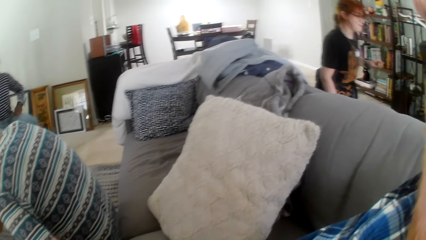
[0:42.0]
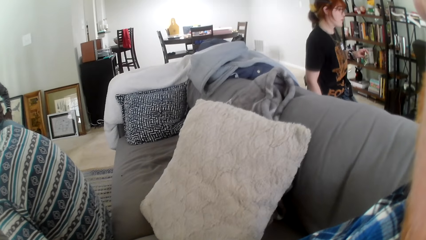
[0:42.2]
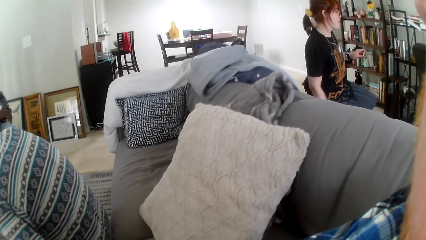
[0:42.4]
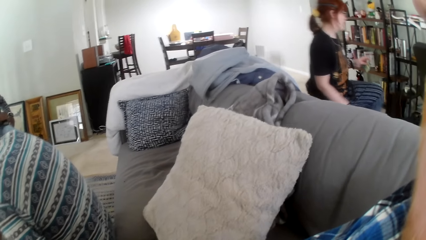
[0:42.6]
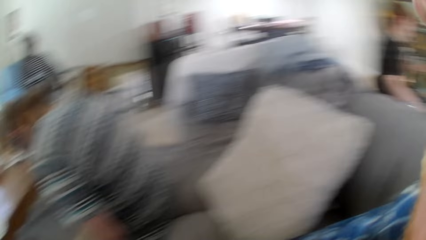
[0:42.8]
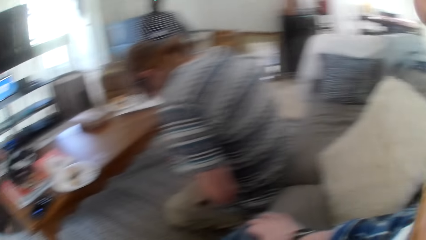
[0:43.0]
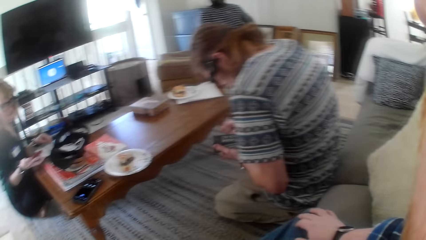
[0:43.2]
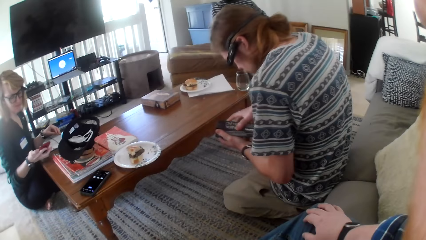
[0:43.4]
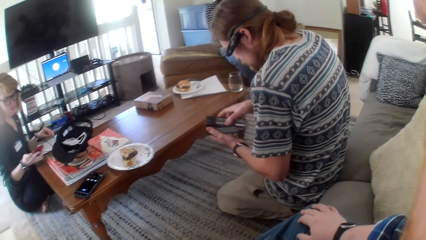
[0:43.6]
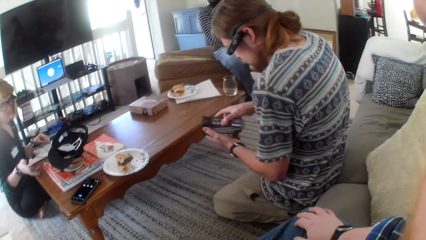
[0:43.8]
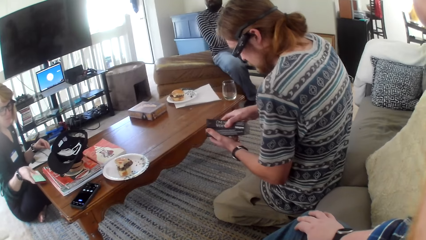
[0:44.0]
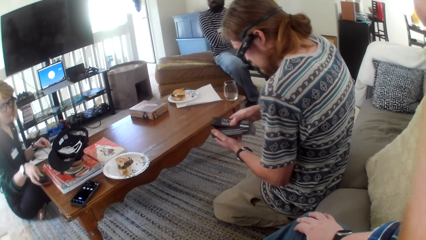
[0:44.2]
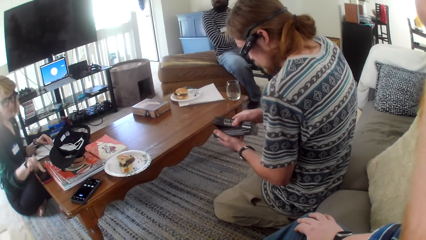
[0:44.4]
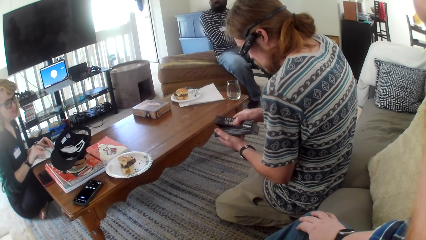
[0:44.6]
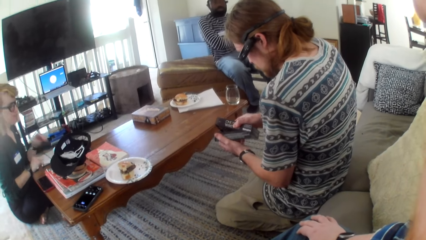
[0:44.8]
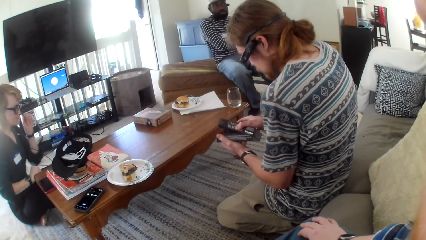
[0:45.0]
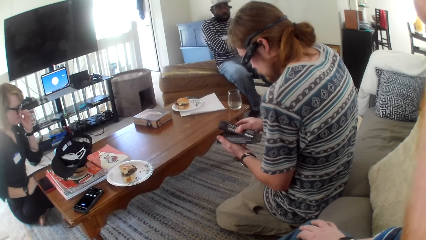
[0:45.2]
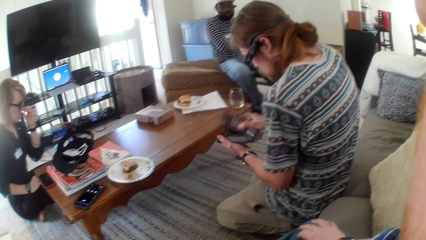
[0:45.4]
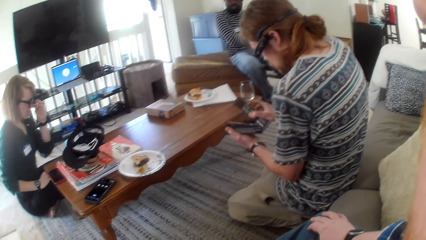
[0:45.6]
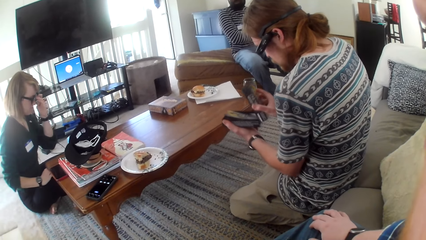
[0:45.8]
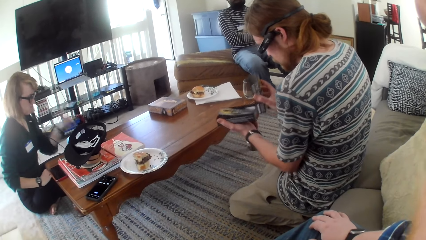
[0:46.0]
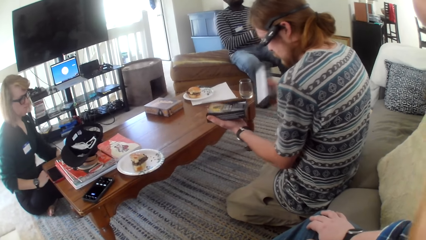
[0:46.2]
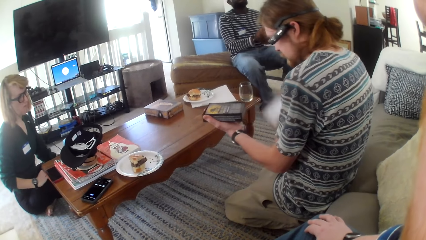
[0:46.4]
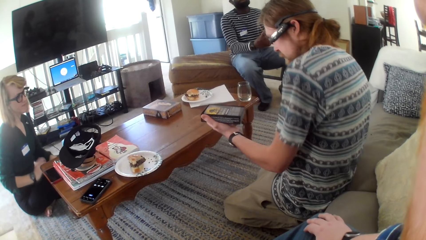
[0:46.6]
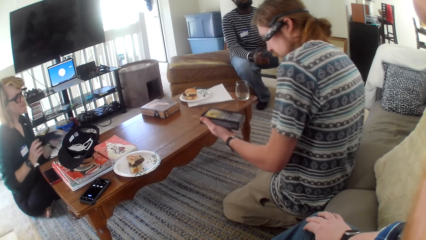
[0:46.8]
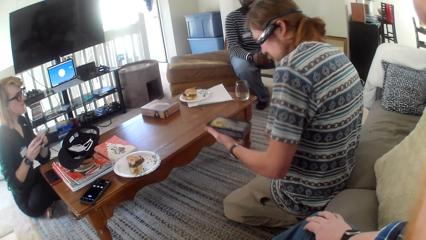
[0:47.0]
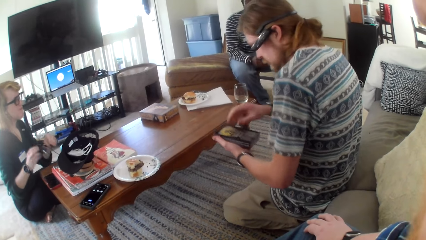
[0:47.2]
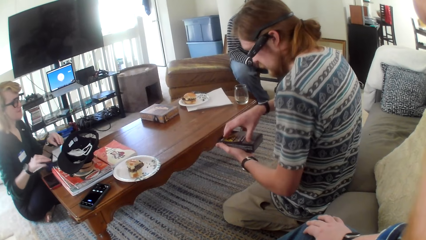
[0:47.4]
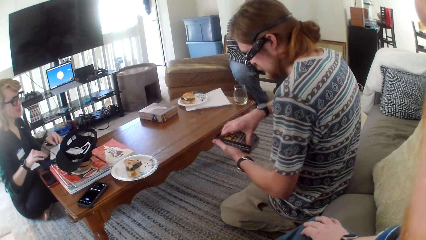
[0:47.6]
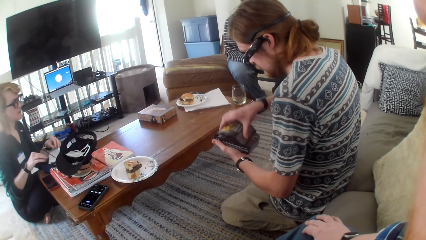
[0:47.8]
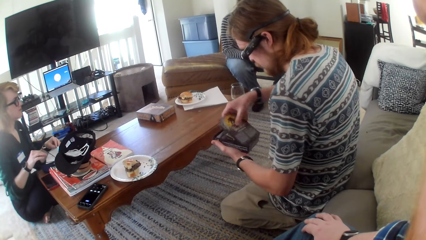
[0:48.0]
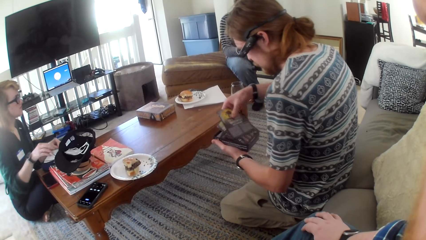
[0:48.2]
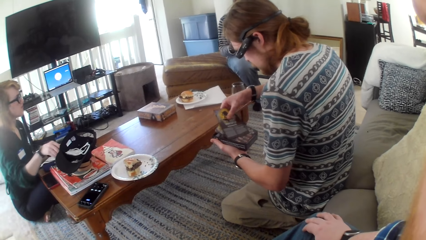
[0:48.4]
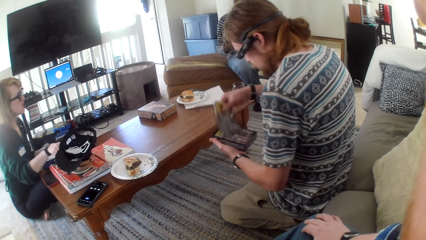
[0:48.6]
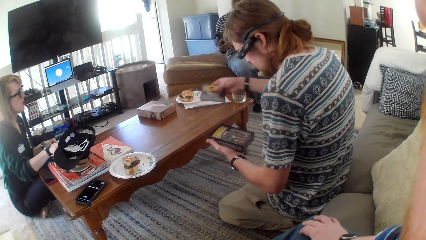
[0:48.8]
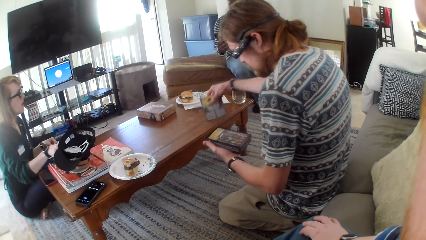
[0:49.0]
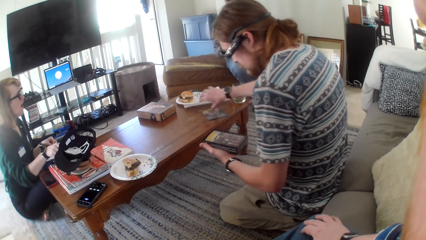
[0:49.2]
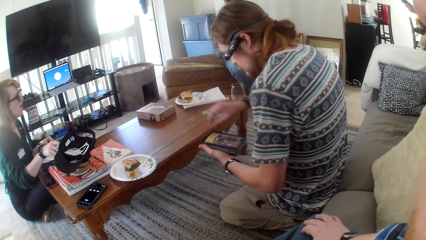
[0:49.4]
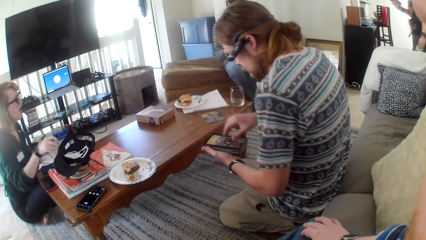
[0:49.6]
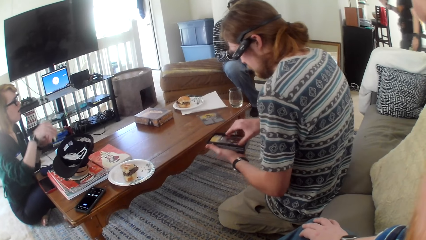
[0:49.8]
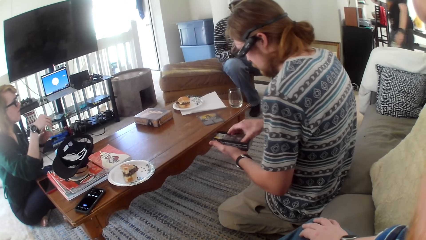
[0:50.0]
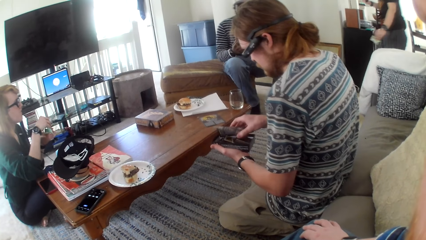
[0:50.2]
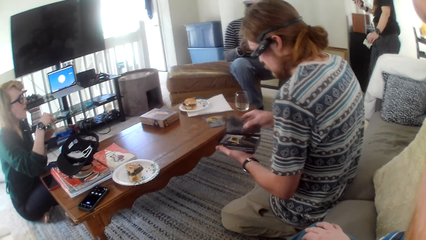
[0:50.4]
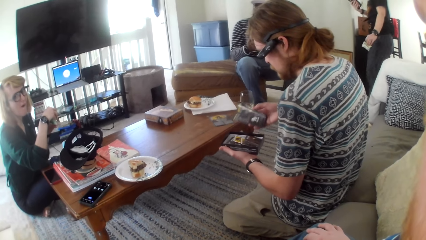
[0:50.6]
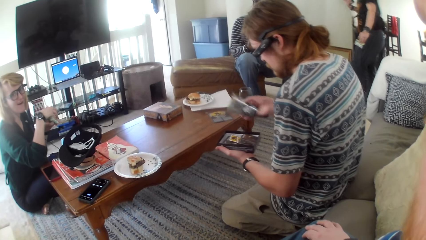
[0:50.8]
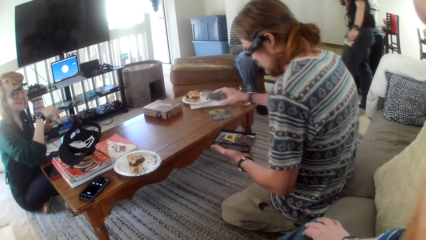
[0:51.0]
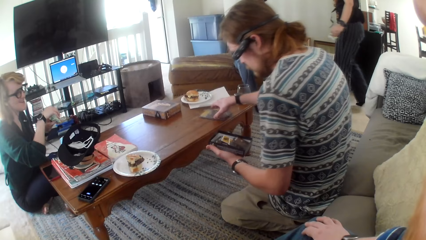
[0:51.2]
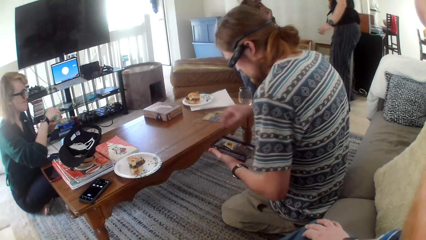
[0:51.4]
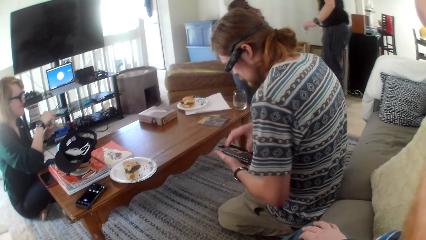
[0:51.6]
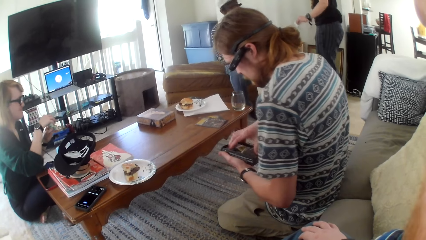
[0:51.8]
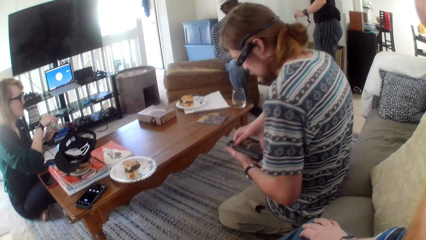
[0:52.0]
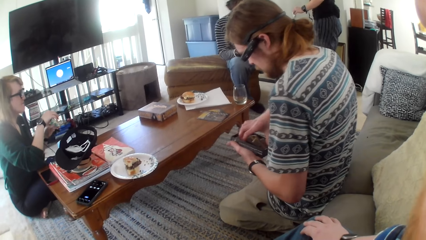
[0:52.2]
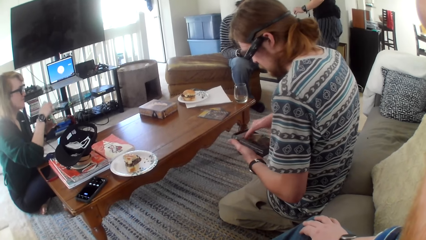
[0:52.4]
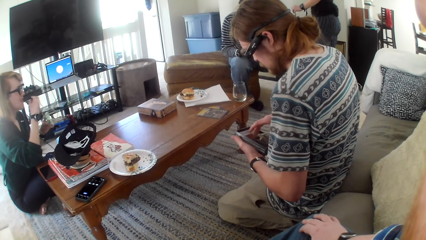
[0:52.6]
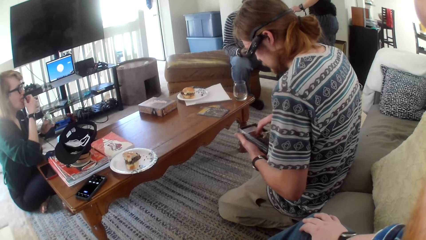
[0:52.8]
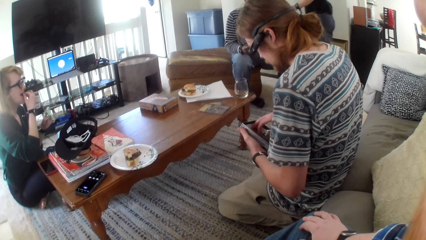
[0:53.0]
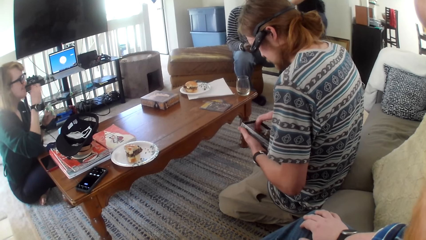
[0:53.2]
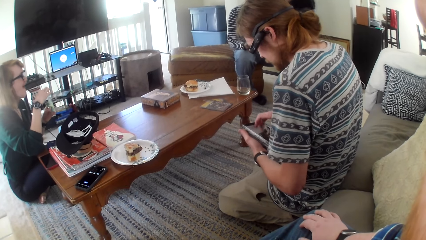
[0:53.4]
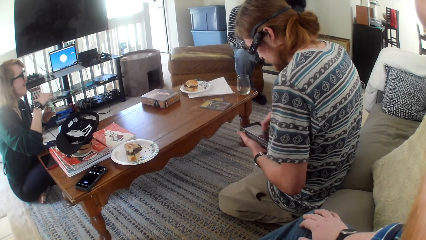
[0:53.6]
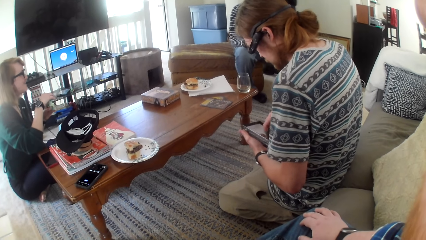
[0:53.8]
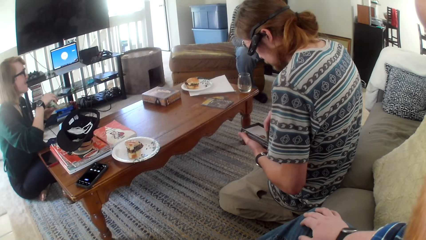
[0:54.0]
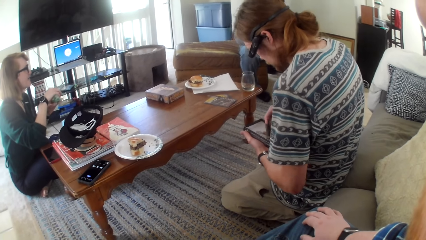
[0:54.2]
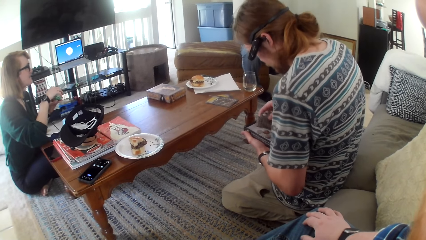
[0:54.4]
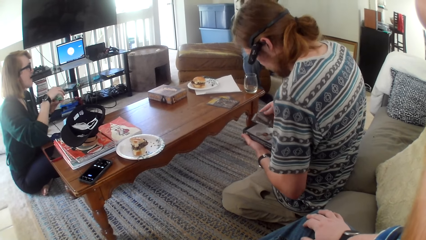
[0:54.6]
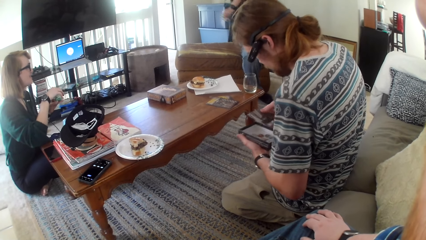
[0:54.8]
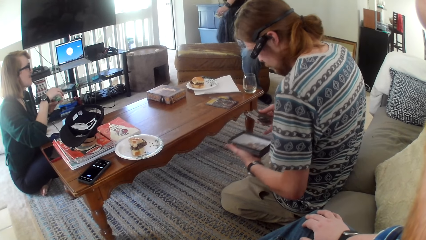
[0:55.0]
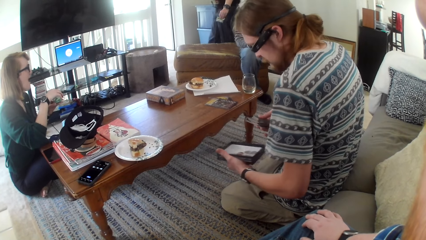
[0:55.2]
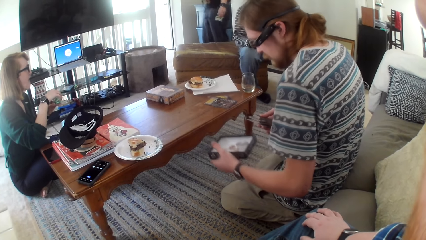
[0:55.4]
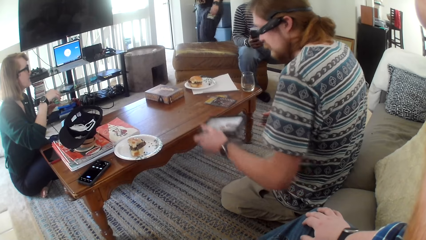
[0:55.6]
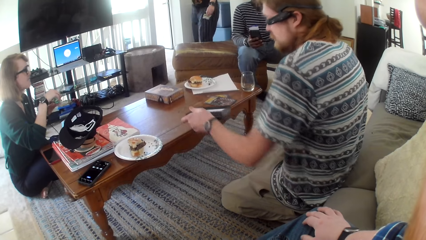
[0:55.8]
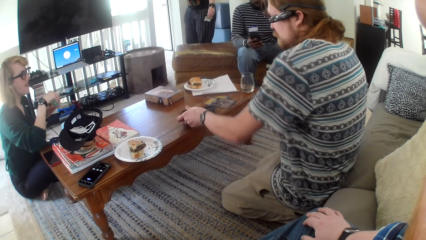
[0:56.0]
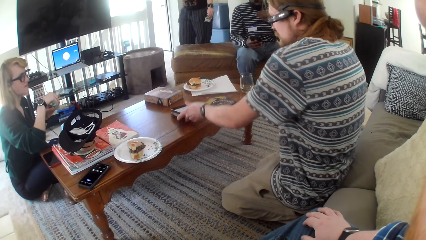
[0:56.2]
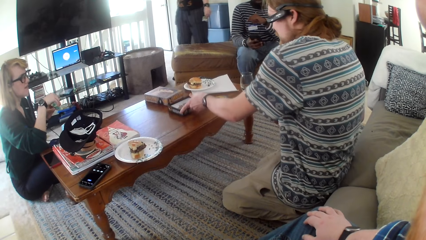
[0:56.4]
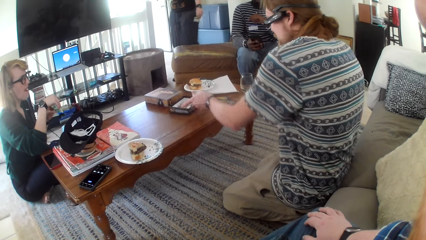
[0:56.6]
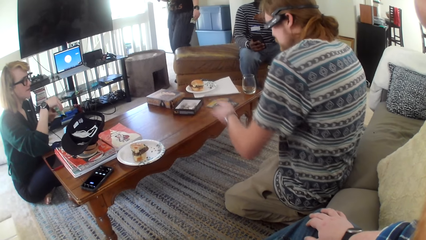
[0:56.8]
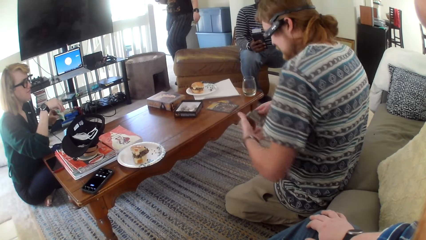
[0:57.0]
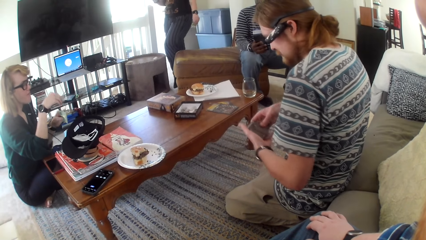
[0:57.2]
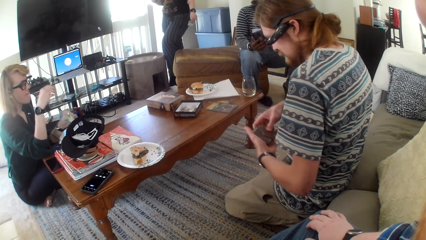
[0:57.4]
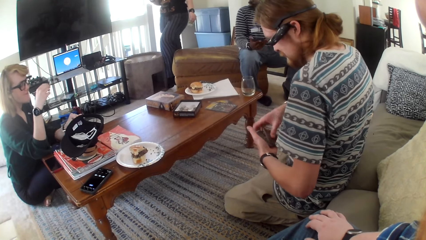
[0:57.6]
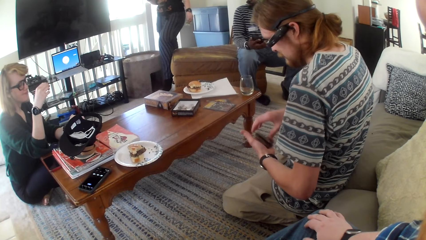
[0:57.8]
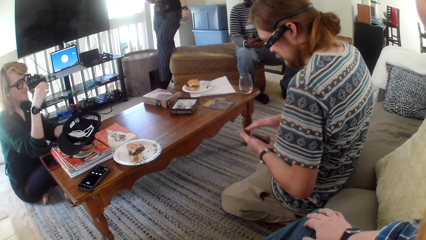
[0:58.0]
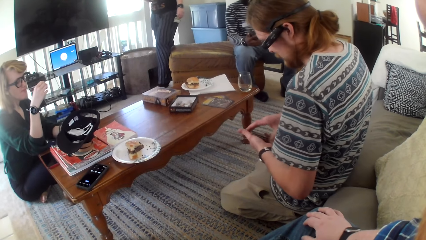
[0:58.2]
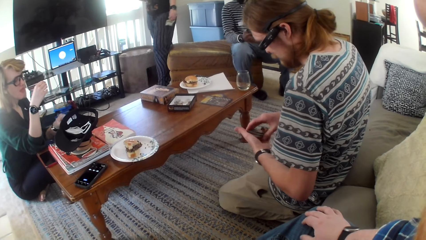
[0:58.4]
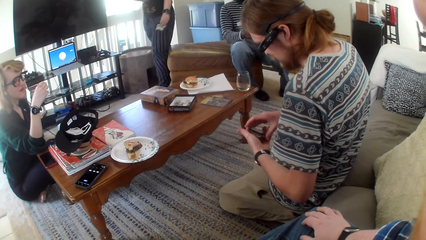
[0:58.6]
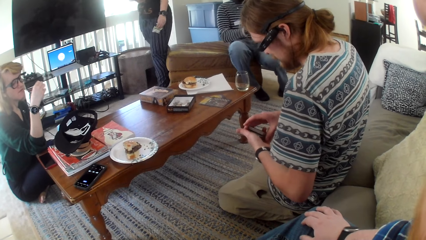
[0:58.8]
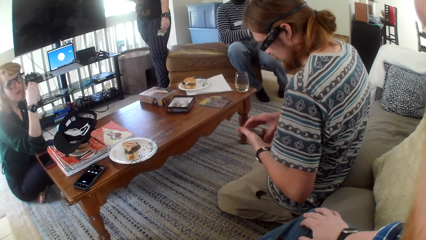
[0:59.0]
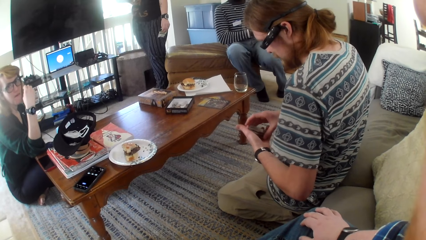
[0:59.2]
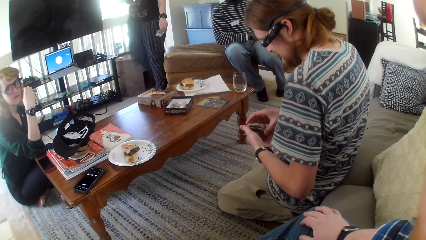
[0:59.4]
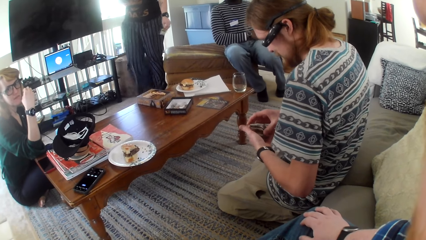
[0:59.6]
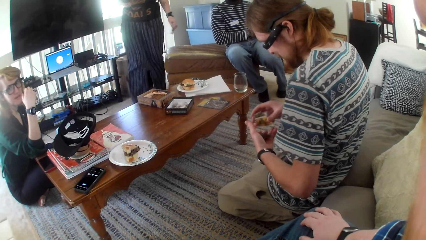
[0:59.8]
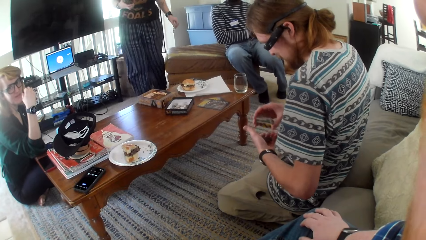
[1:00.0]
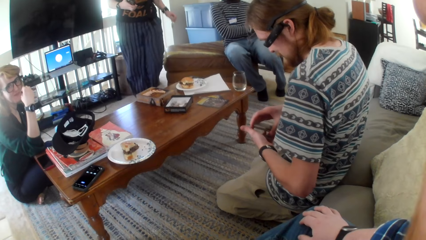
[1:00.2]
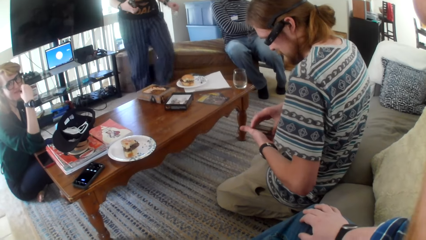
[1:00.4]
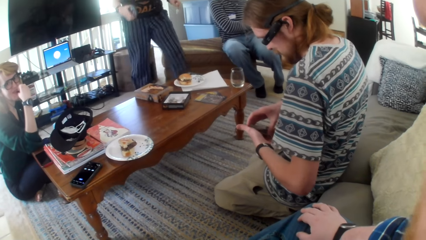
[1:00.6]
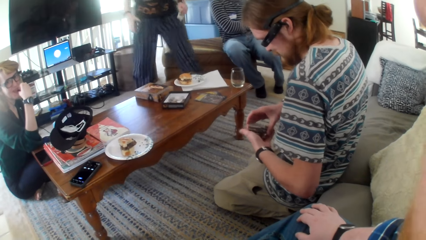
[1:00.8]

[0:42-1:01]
The camera wearer looks around the house. A person stands up from the floor and moves the leg. Another person opens the game cards box. A third person puts the smart phone on the table and abrades the nose with a finger. The second person puts the cards box lid on the floor and removes the paper from the box. A man talks. The second person puts the game cards paper on the table. The first person walks around. The third person laughs, talks and eats. The first person walks around. The second person puts the game cards box on the table. The third person talks. The first person walks around. The second person moves the cards.
